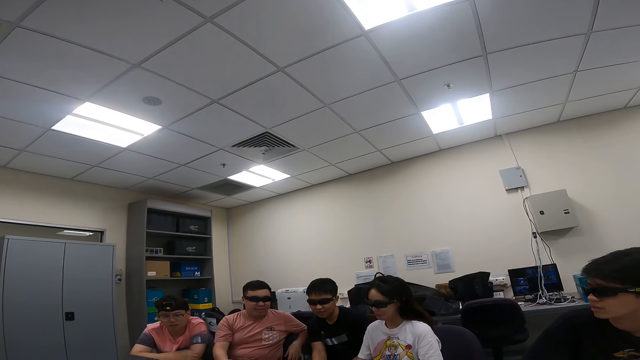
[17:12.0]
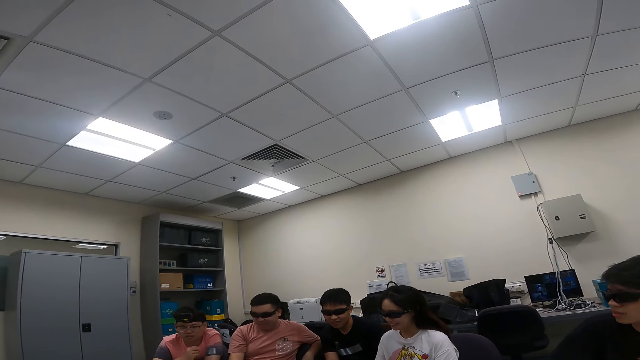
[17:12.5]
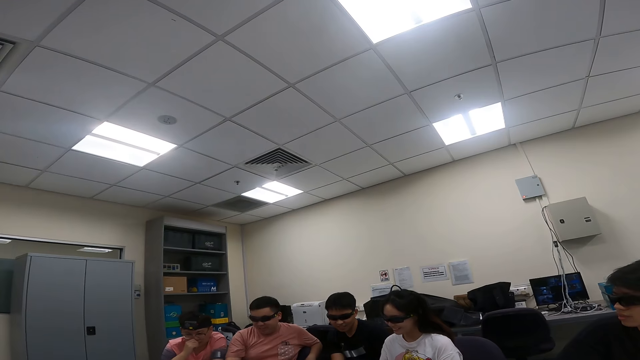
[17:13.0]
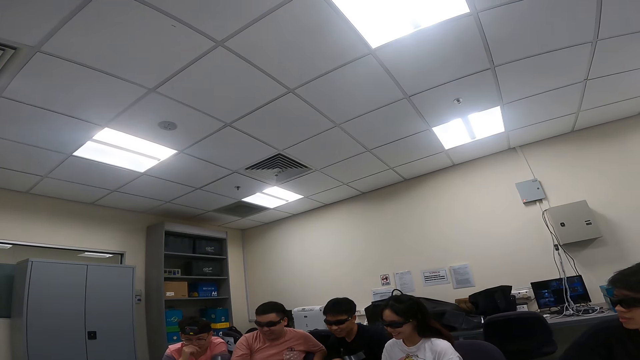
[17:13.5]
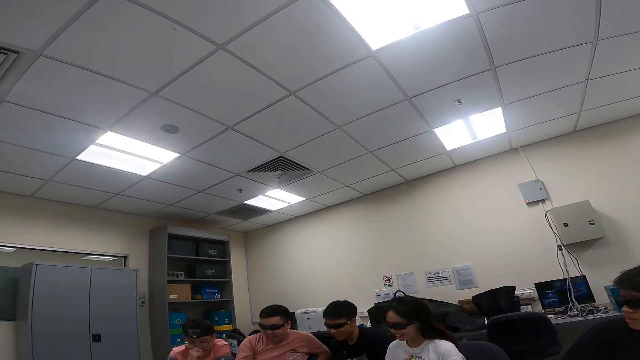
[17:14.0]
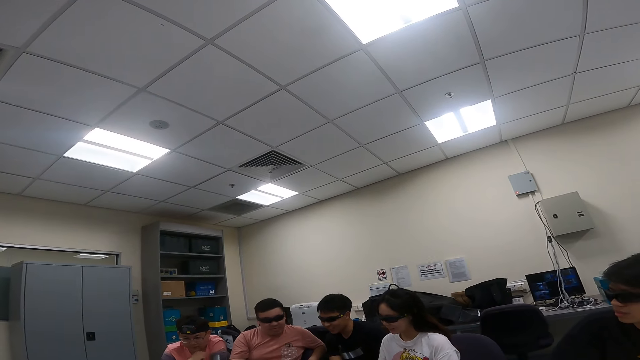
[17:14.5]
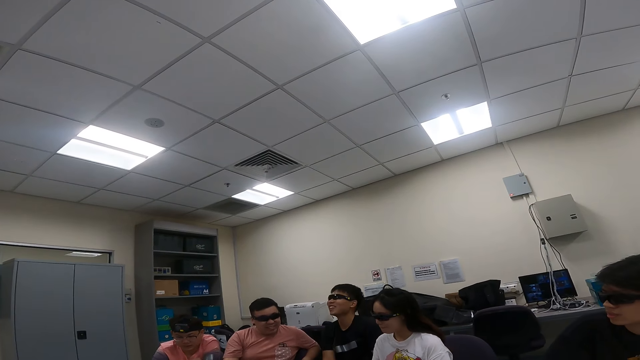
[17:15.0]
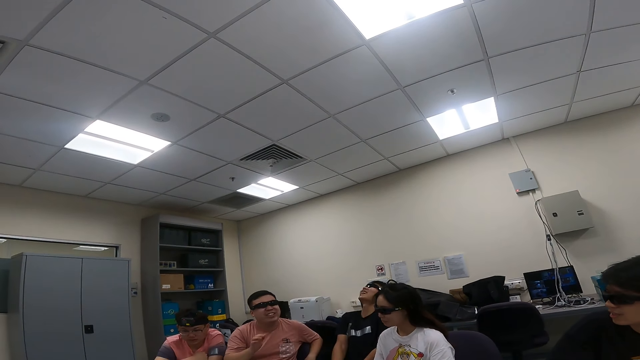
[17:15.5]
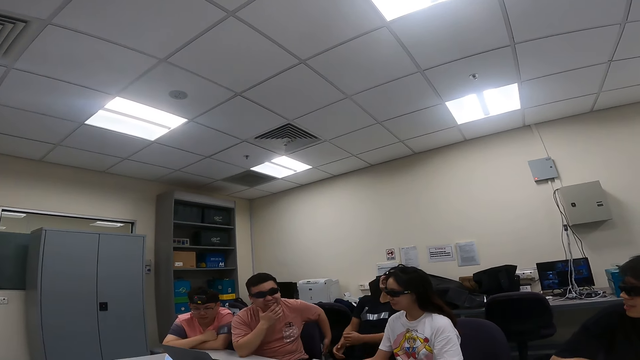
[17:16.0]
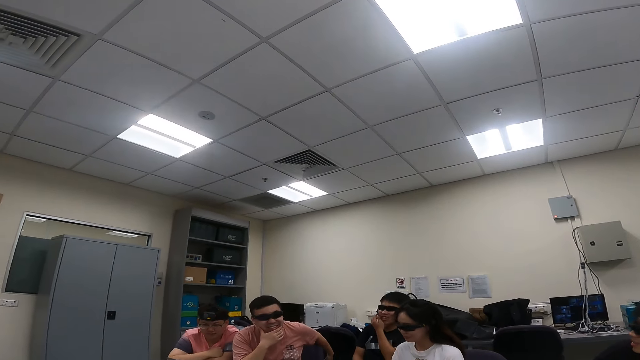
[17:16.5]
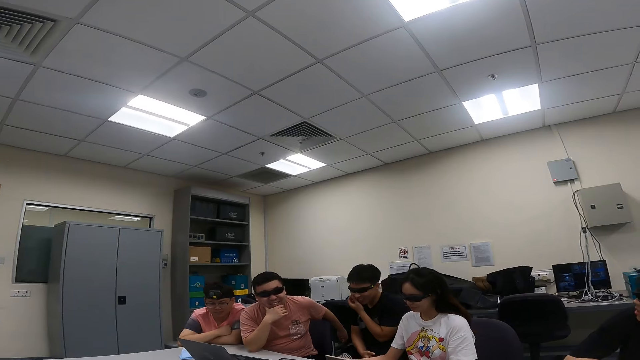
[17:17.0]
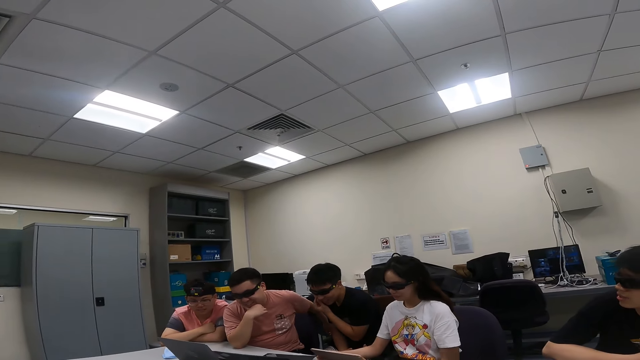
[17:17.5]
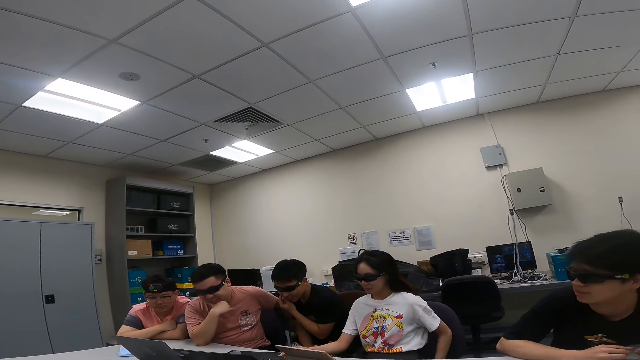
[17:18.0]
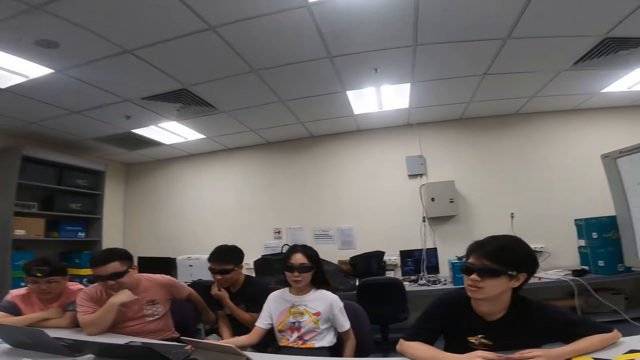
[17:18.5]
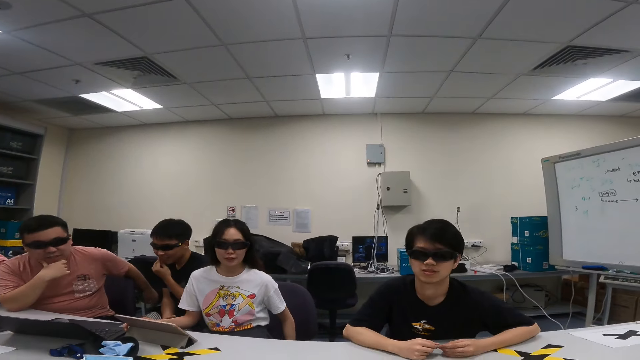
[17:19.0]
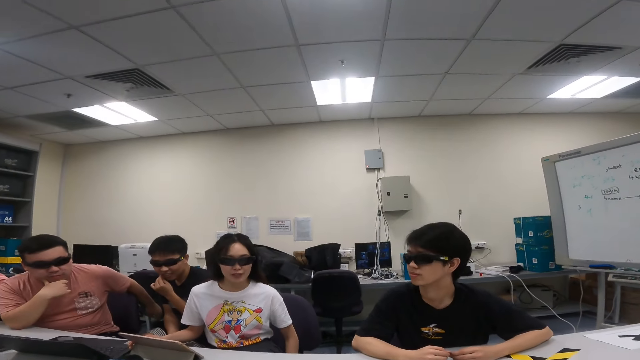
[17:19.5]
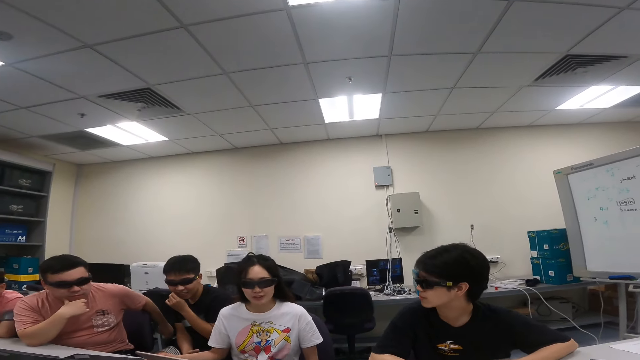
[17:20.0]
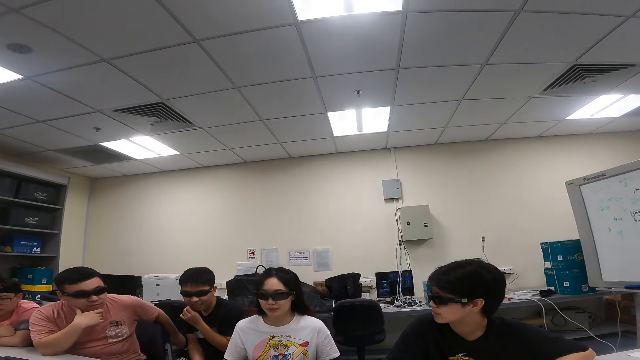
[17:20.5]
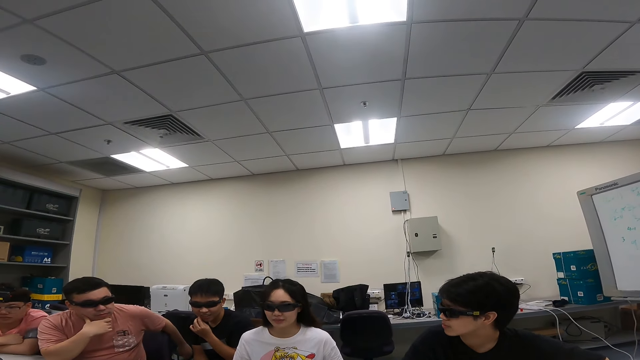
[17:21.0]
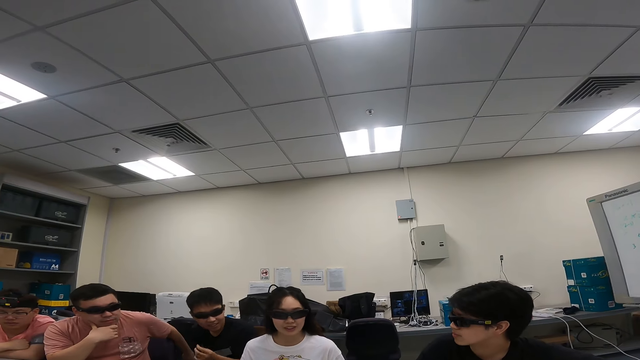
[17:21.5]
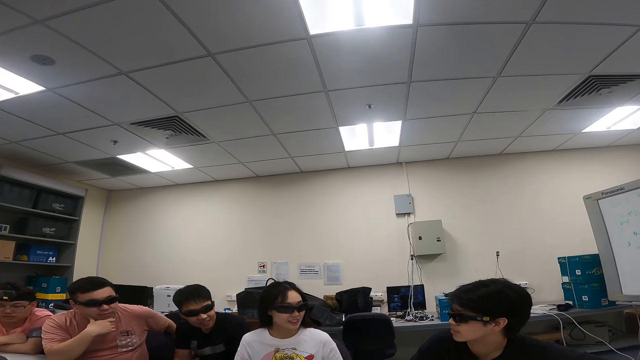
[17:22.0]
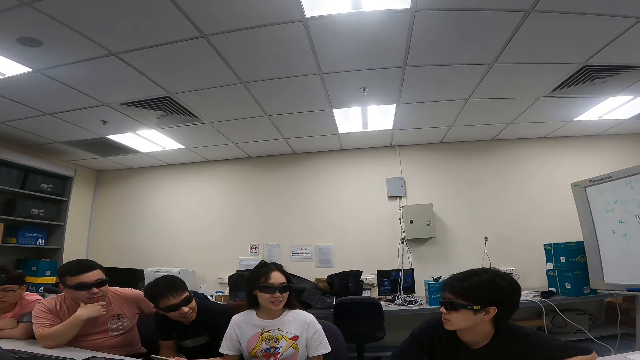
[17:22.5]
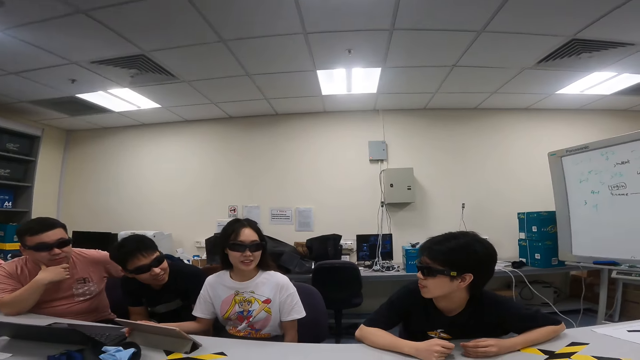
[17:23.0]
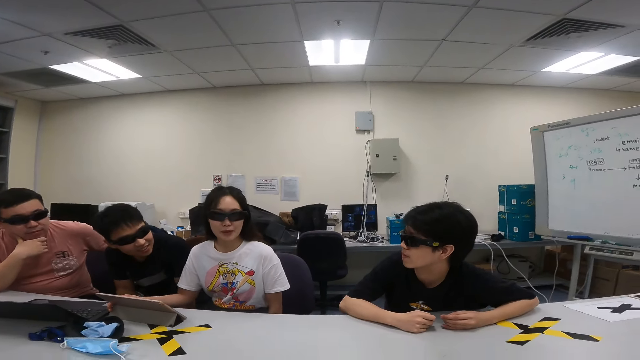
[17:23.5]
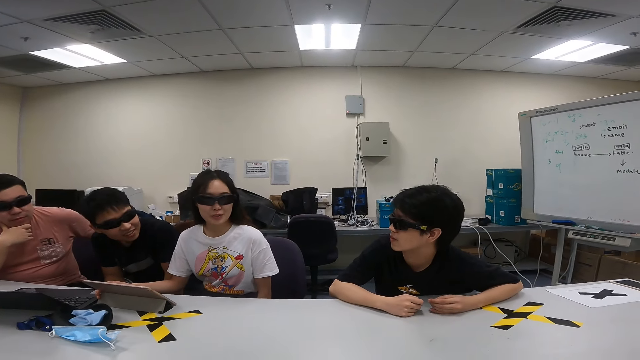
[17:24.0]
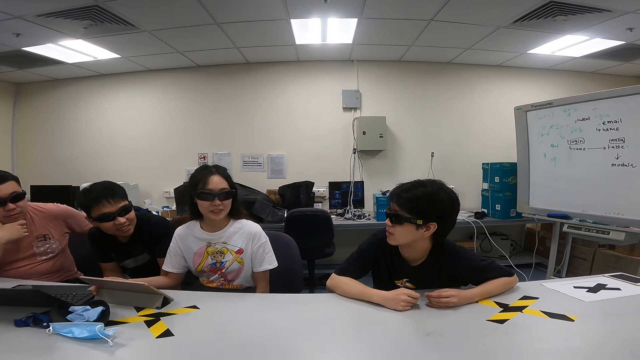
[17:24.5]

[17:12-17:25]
A woman dialogs with a man.

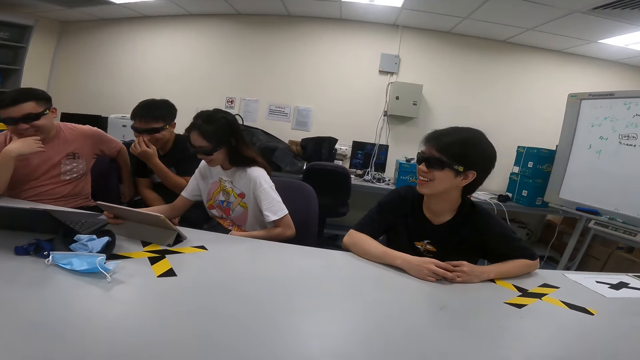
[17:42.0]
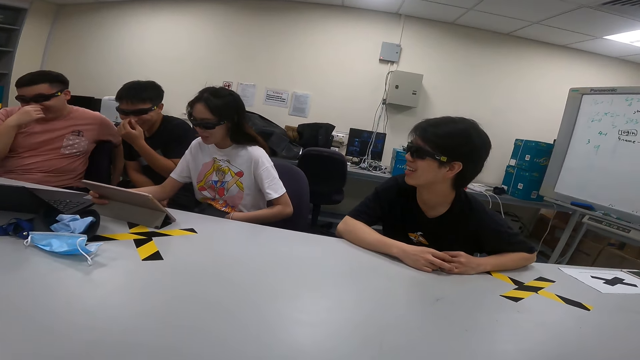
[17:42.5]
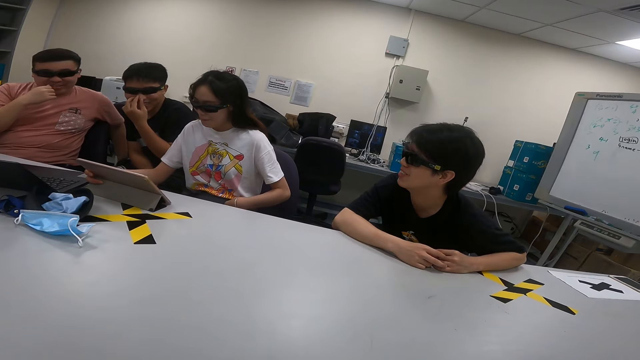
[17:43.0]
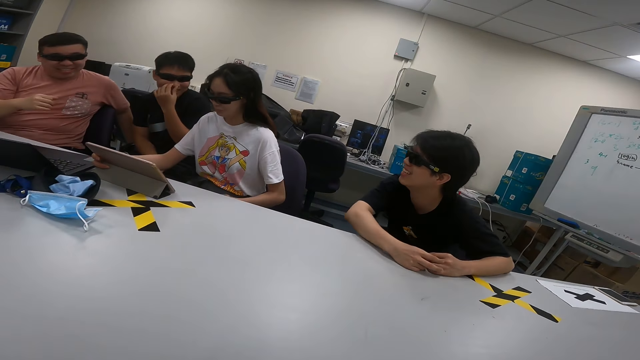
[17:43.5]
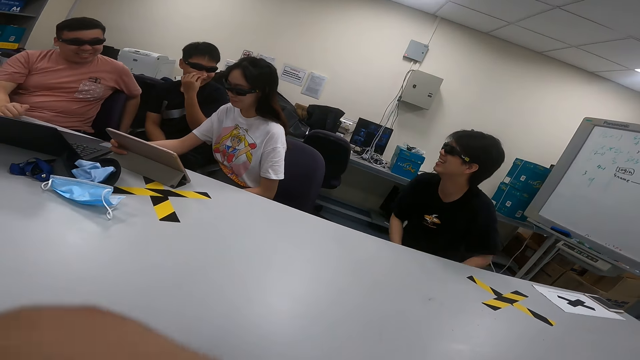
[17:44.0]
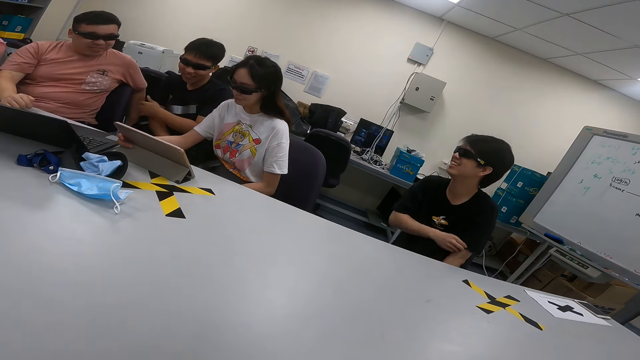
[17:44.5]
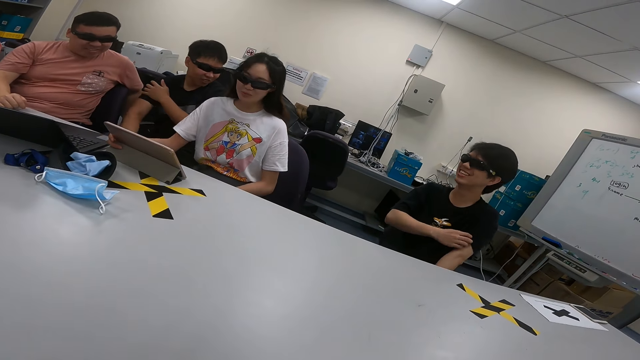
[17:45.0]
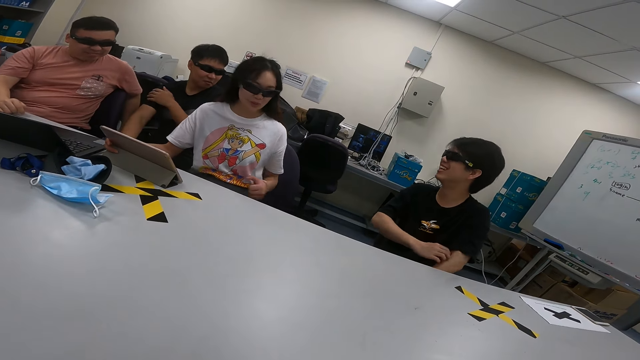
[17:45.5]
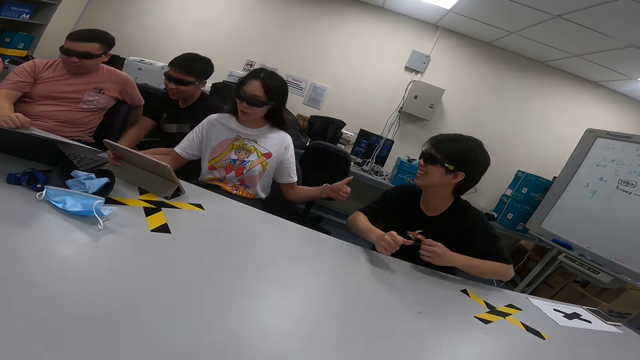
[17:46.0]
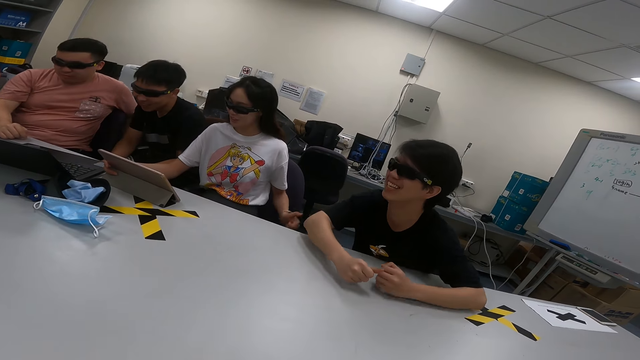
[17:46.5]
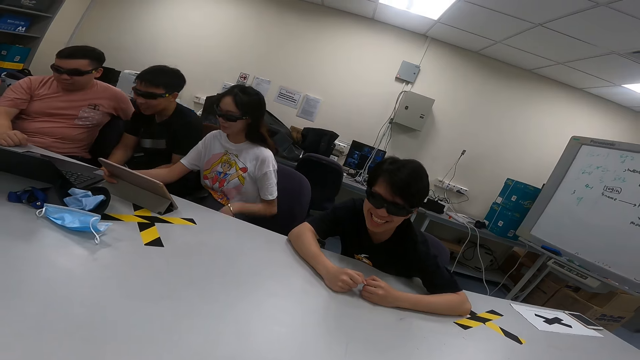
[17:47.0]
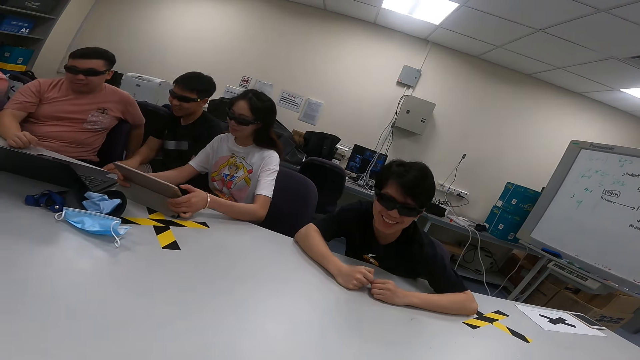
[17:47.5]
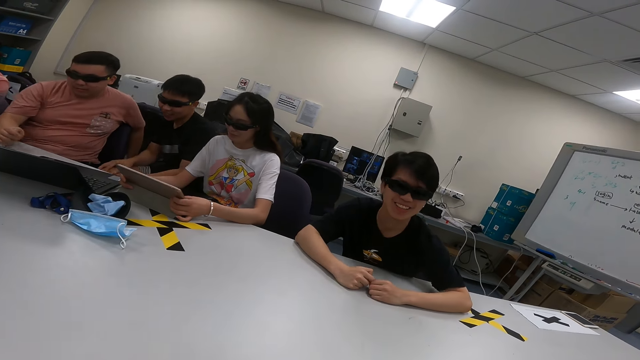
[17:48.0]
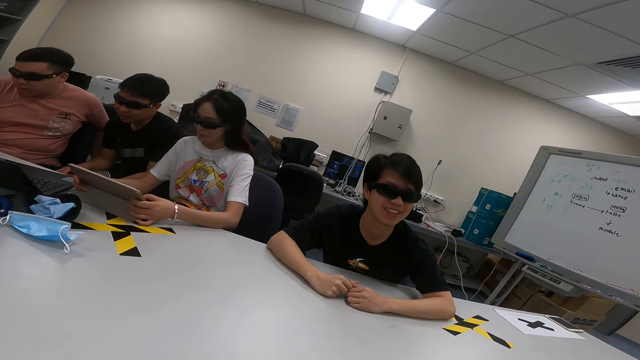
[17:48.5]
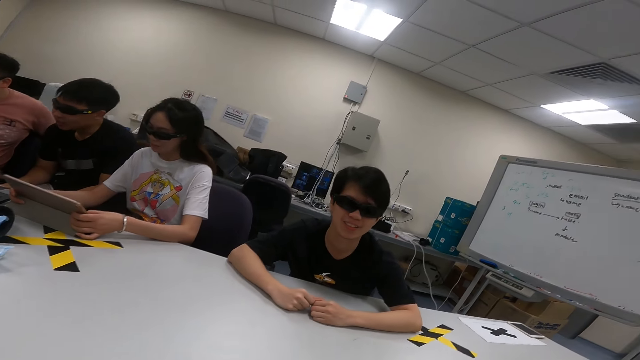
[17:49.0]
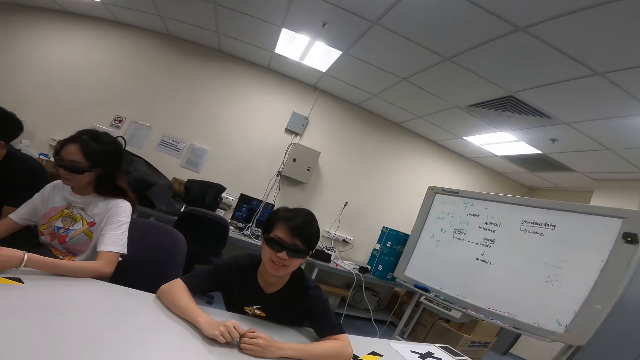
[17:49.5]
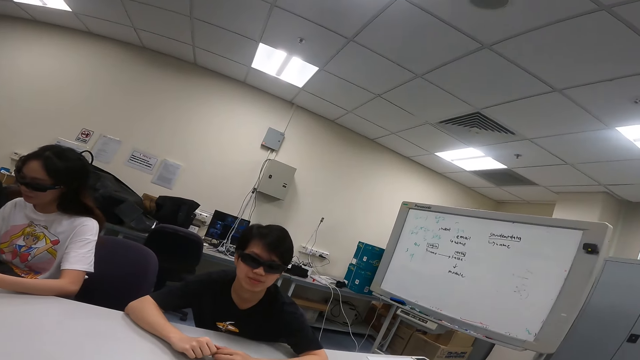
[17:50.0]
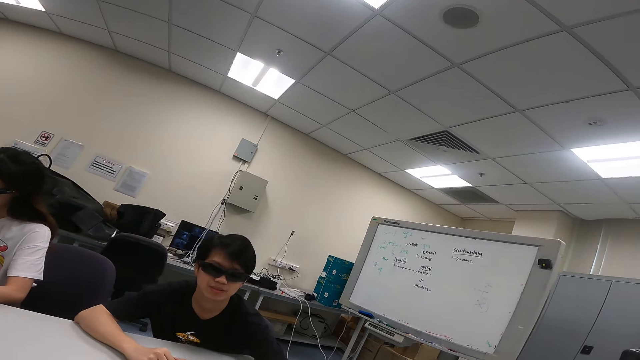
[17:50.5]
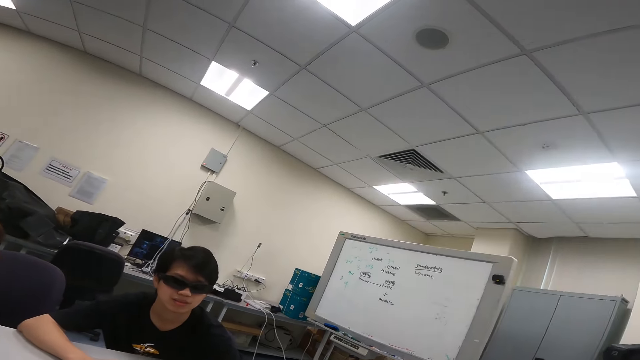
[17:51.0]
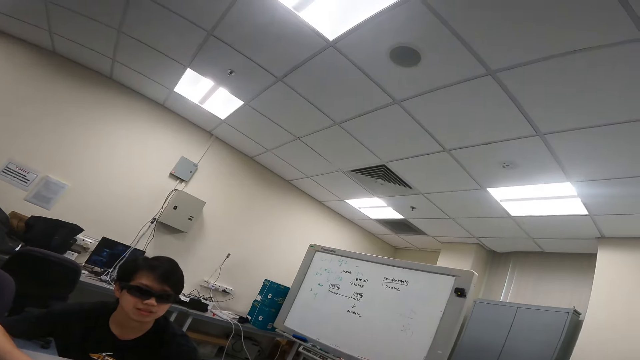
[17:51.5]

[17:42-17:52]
A man dialogs with another man. A woman dialogs with the first man. The camera wearer dialogs with a third man.
